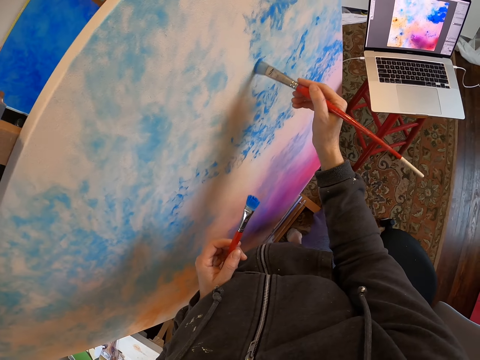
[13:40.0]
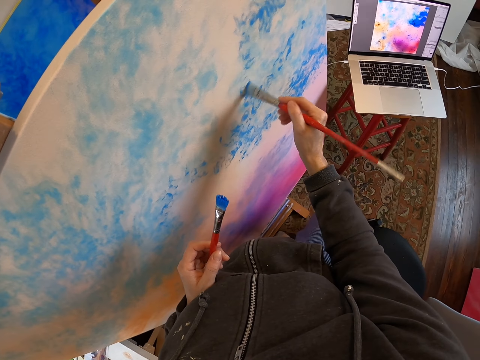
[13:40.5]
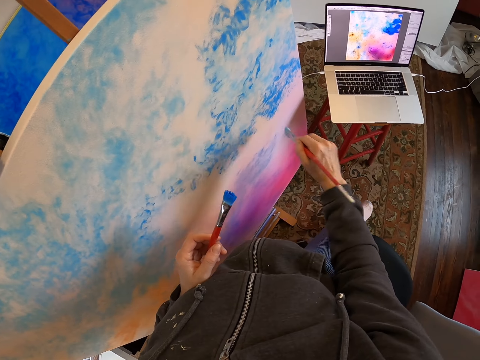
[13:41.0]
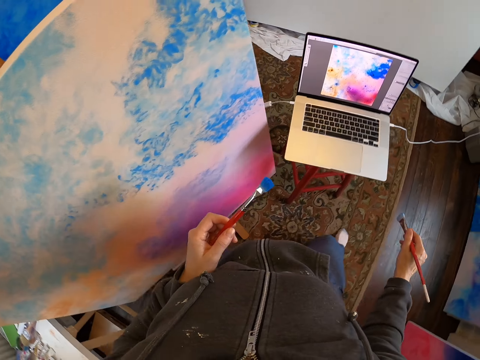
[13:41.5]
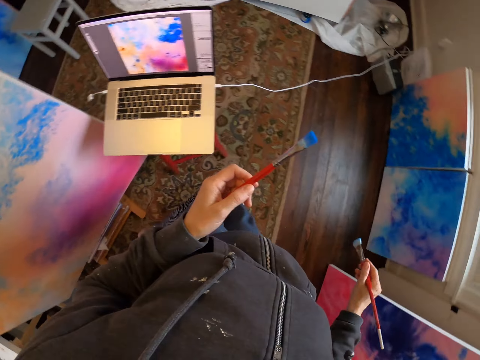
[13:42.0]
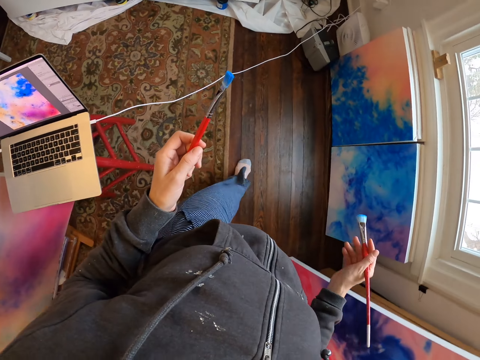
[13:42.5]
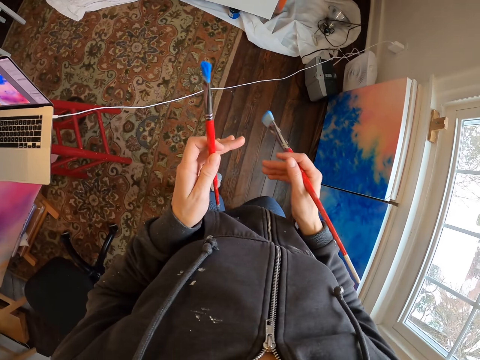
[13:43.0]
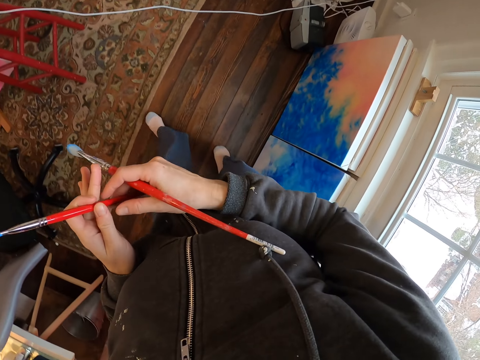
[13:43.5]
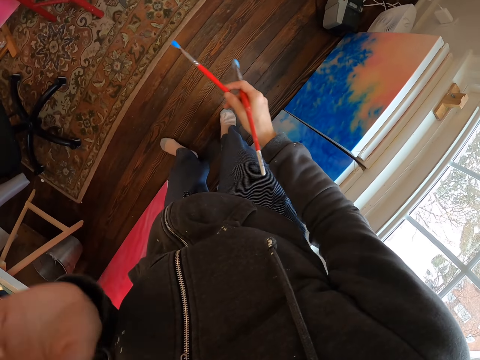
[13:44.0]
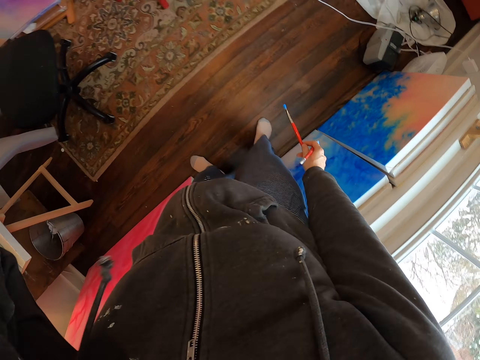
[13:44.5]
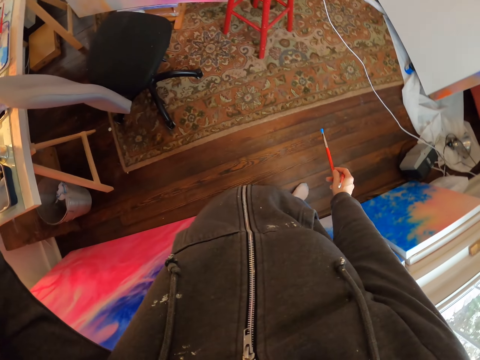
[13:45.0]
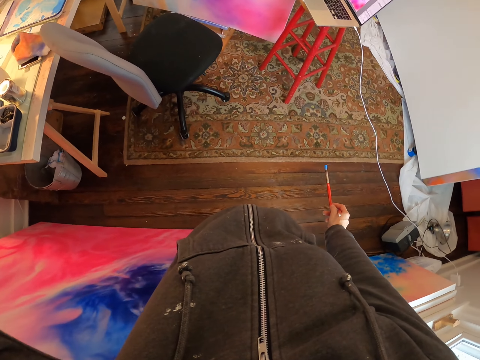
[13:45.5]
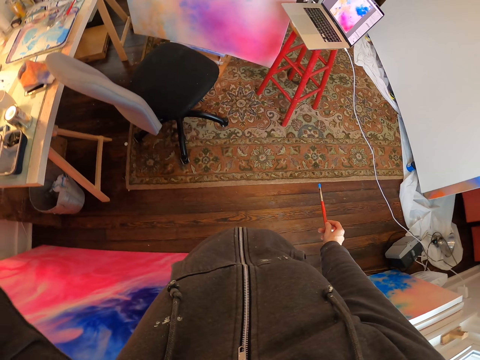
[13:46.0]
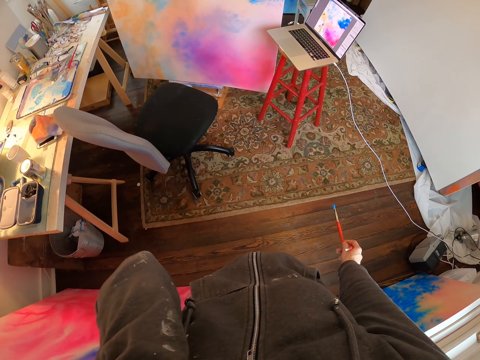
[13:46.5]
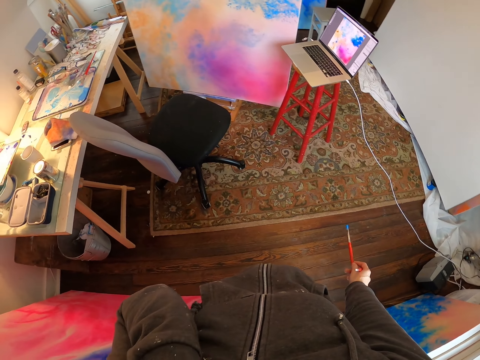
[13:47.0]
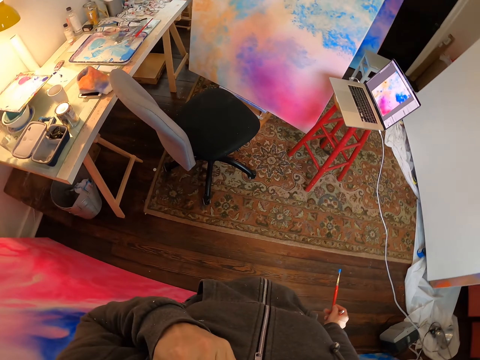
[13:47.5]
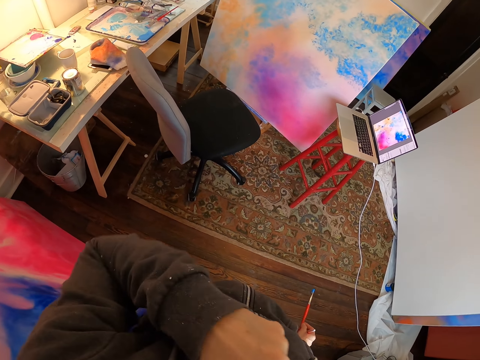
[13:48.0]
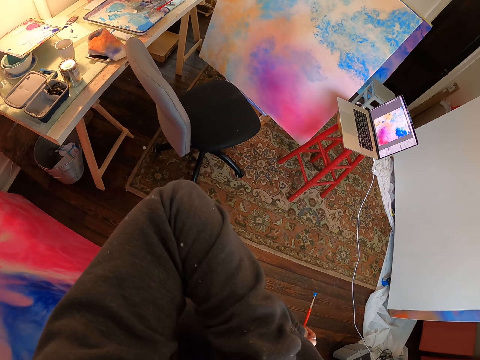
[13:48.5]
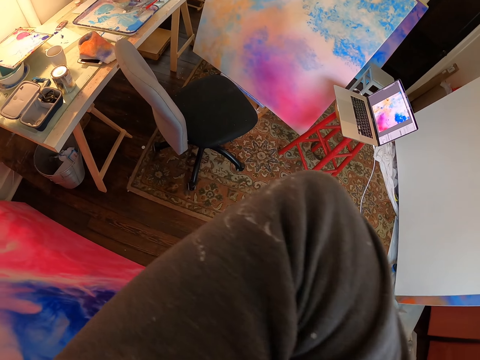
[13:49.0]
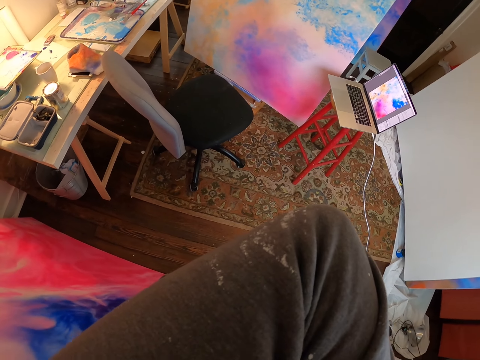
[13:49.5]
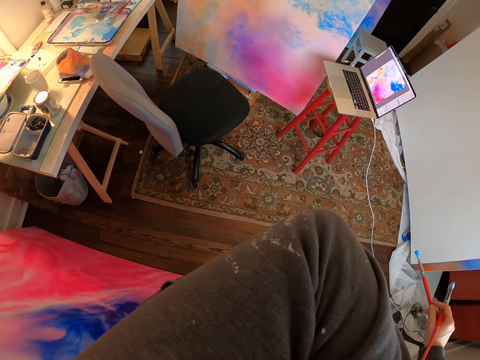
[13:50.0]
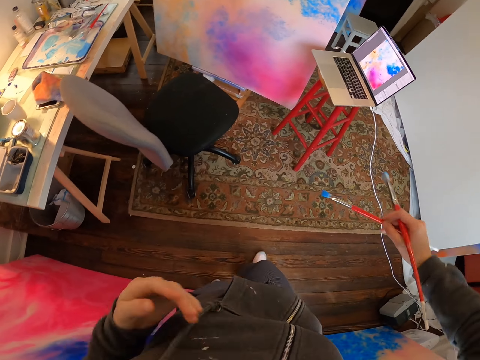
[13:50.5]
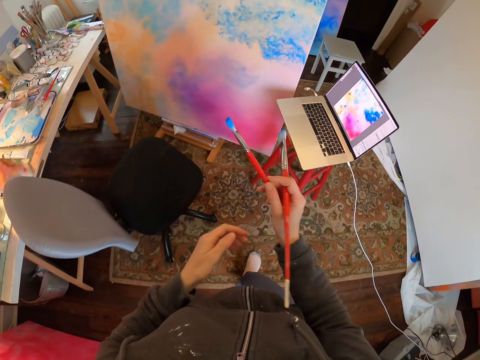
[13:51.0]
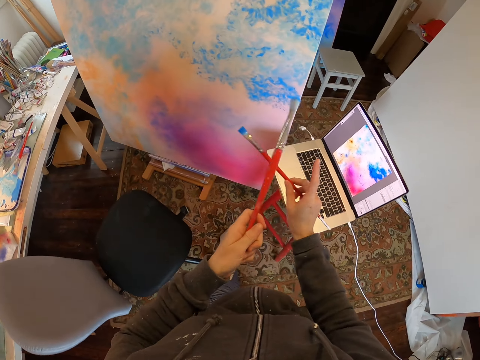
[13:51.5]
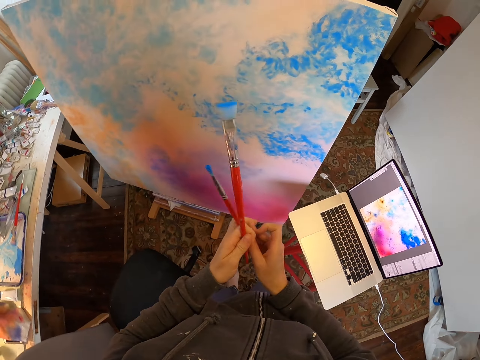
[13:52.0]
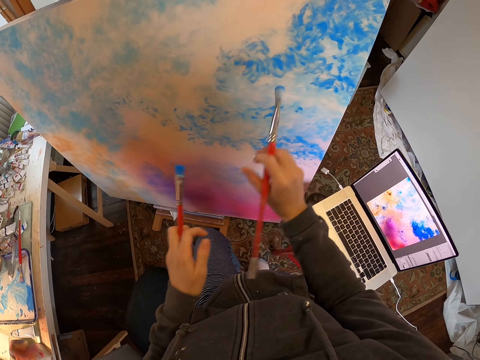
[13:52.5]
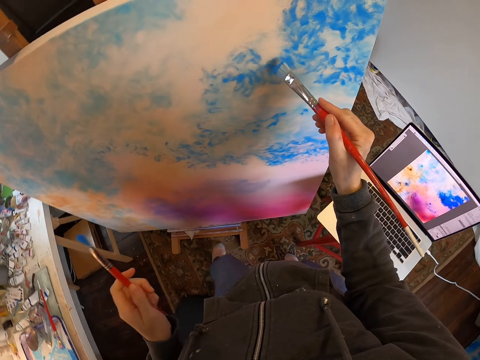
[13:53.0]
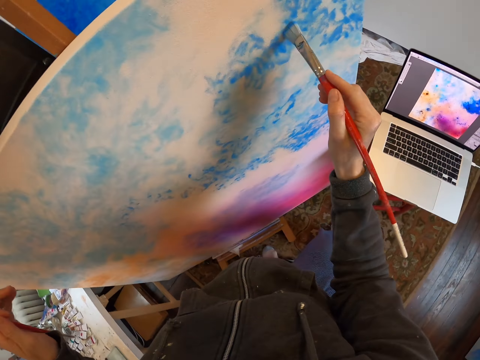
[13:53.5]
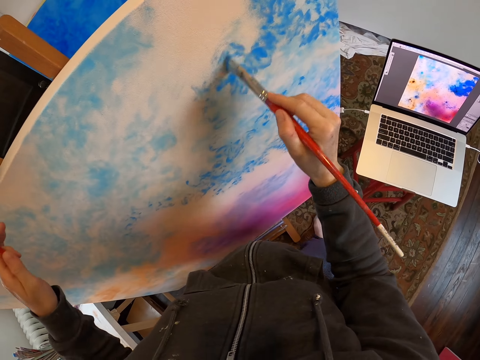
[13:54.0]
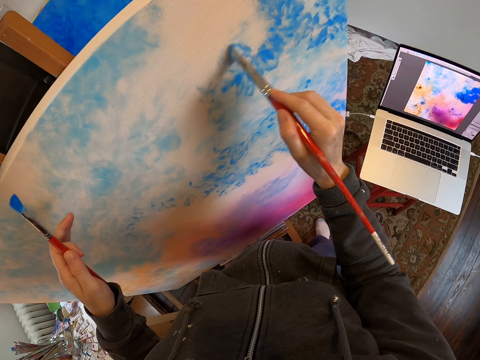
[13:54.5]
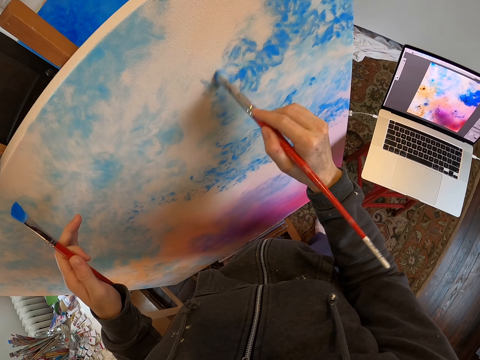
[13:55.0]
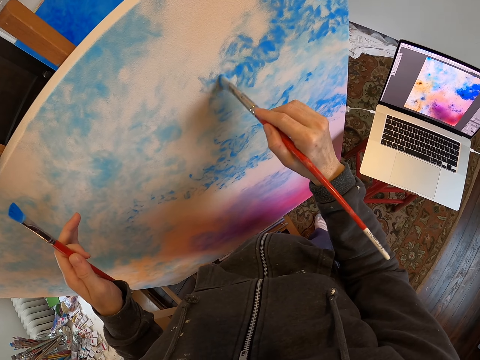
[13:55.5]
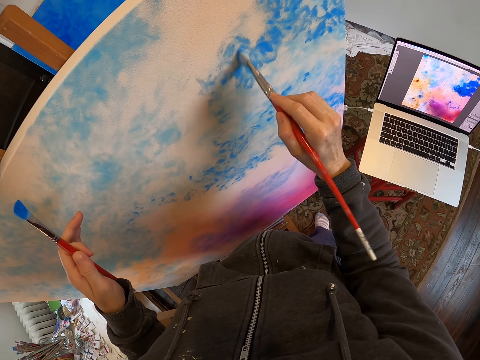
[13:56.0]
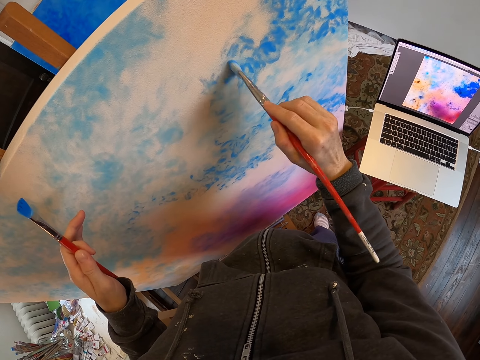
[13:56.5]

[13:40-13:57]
The camera wearer walks in the room. They hold paint brushes. They stand on the floor in the room. They look around. They look at the painting. They walk in the room. They move towards the painting. They switch the paint brush on the hand. They draw on the board with the paint brush.

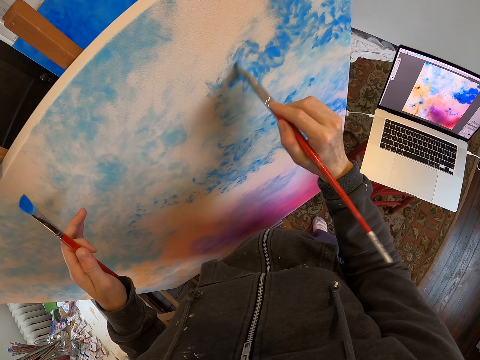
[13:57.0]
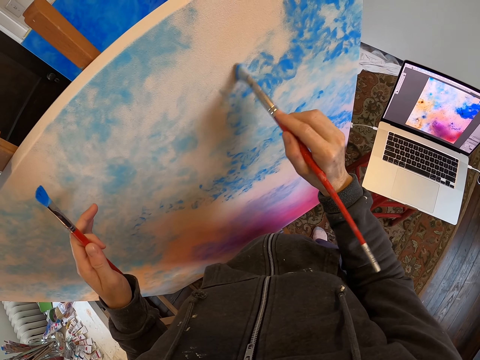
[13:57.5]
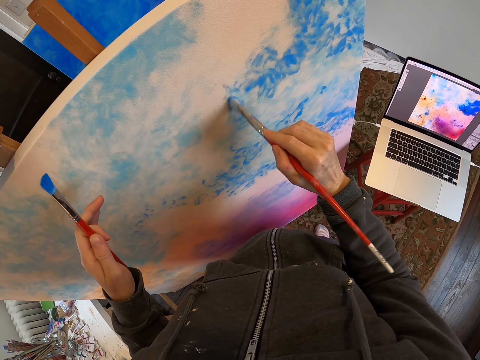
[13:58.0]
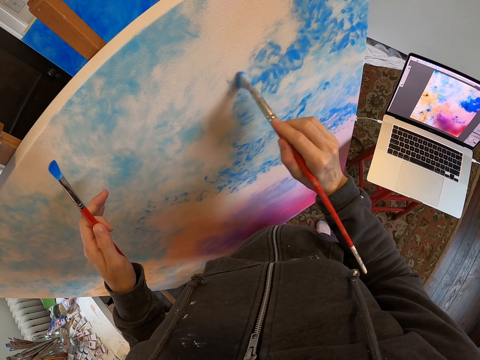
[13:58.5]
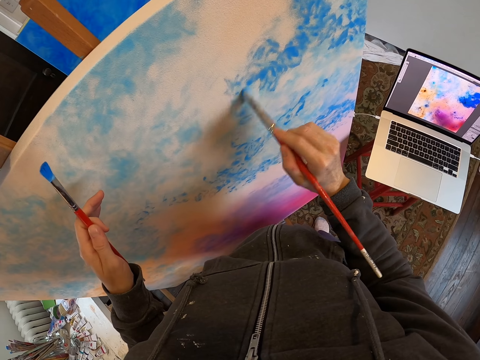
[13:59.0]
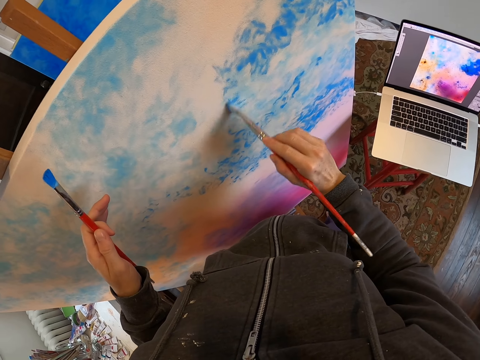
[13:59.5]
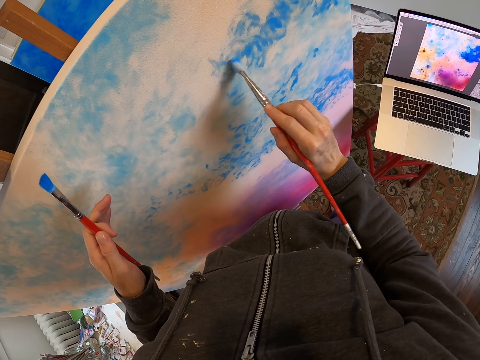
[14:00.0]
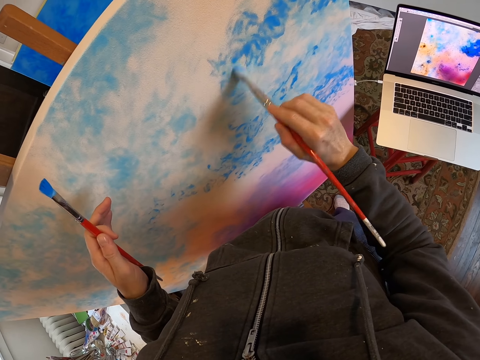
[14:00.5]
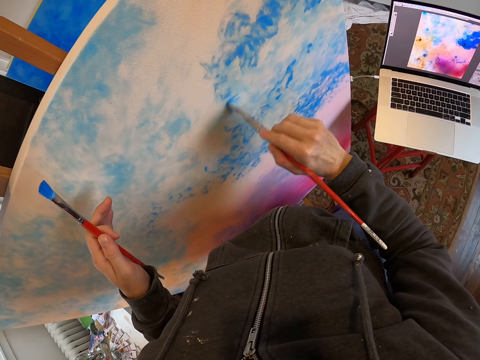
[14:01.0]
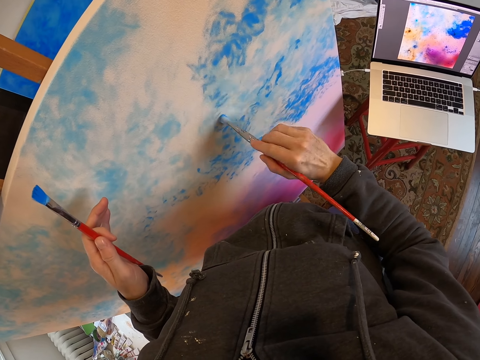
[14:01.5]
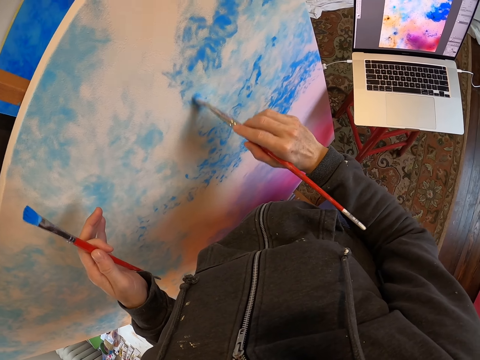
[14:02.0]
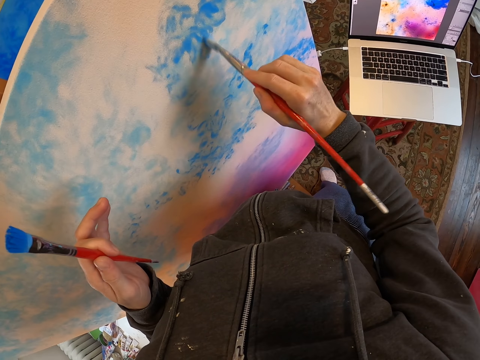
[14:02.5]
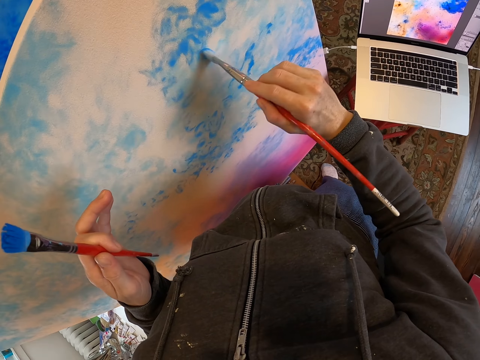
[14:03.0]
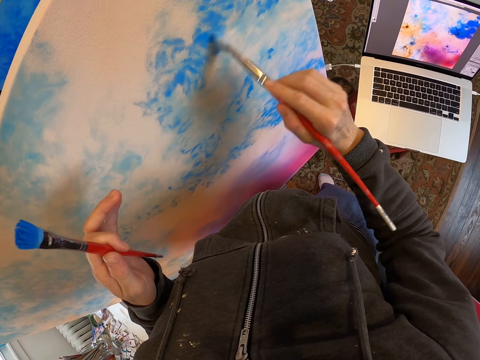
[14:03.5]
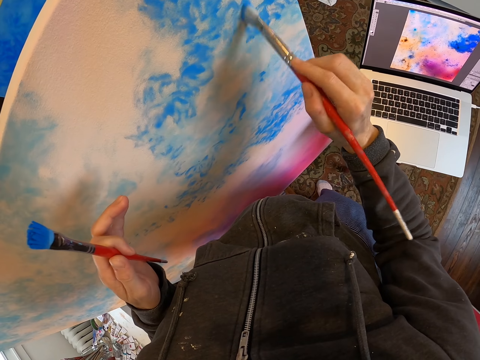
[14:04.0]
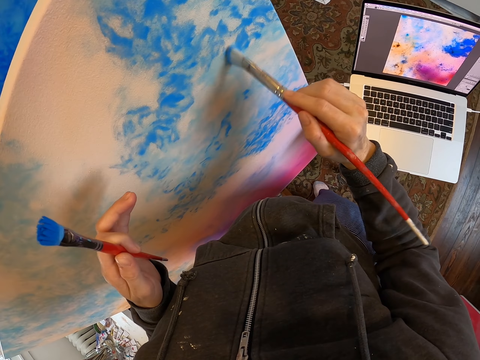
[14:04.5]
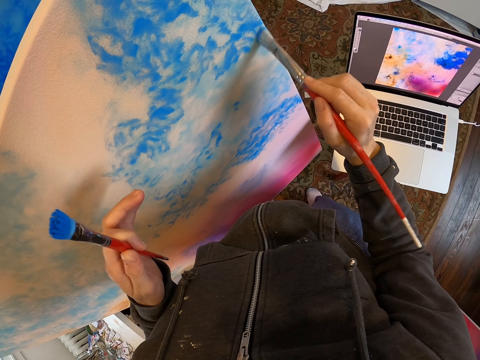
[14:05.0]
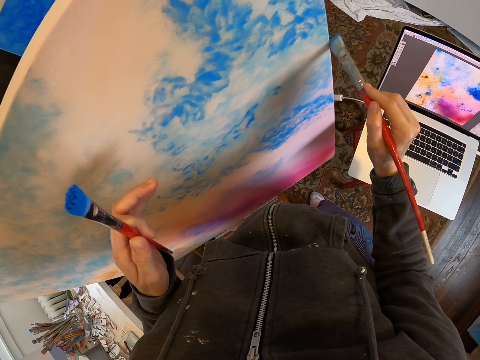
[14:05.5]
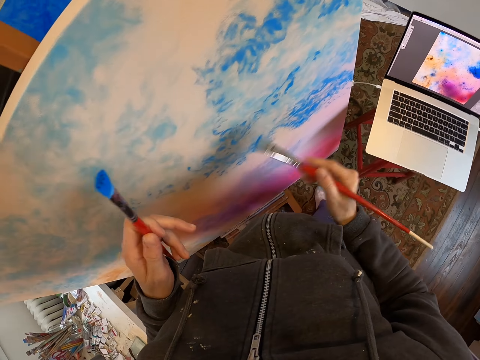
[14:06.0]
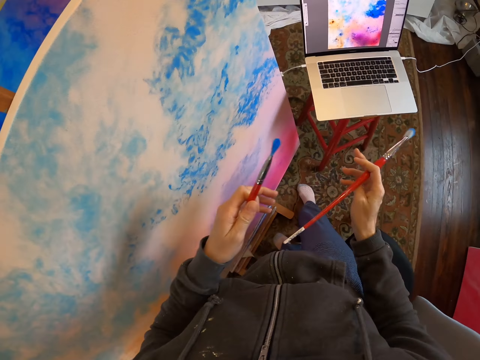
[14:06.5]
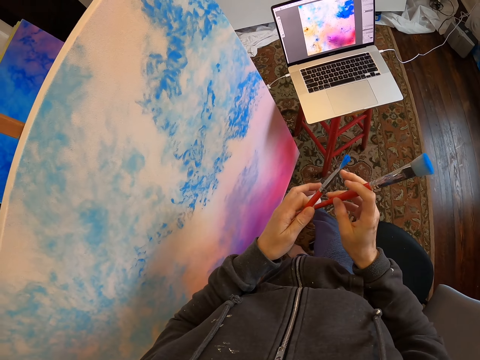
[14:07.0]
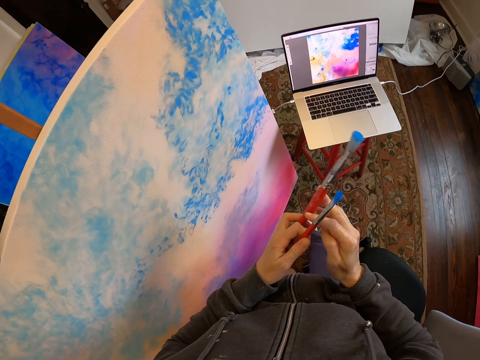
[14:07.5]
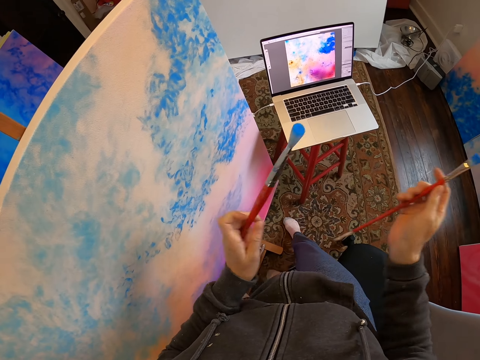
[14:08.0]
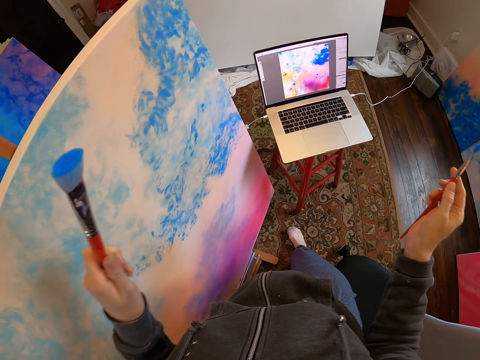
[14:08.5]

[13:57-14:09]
The camera wearer looks at the painting. They look at the laptop. They hold a paint brush.
